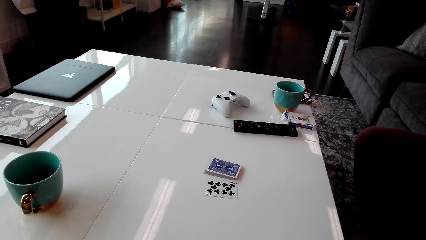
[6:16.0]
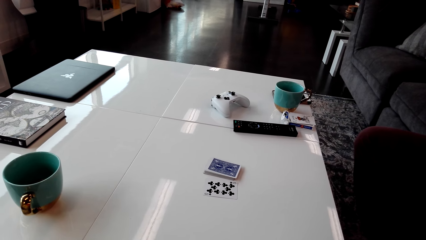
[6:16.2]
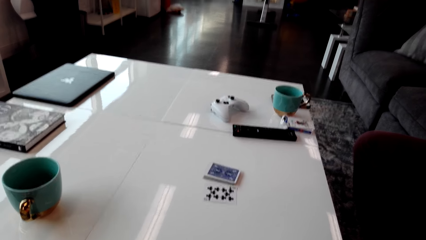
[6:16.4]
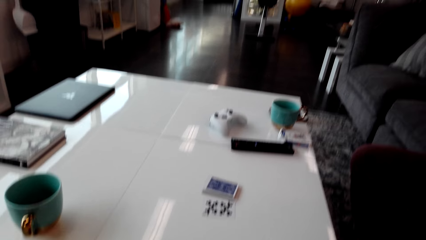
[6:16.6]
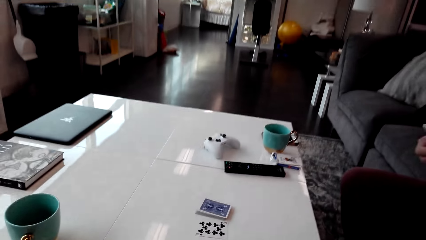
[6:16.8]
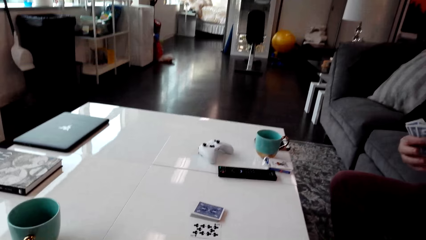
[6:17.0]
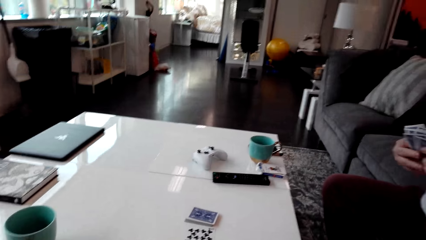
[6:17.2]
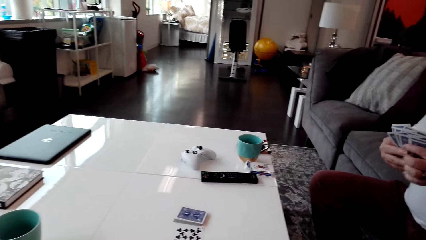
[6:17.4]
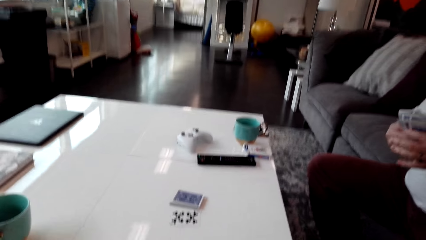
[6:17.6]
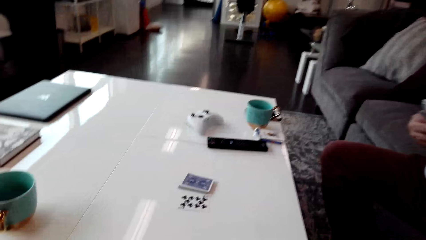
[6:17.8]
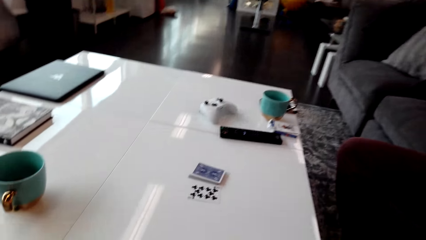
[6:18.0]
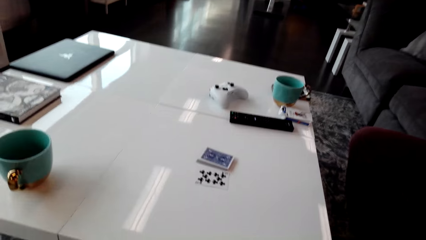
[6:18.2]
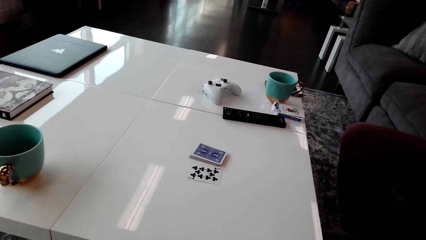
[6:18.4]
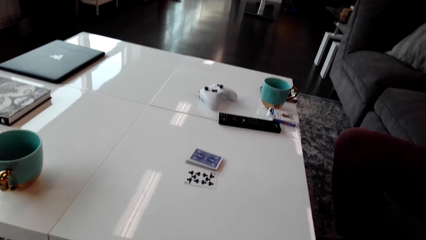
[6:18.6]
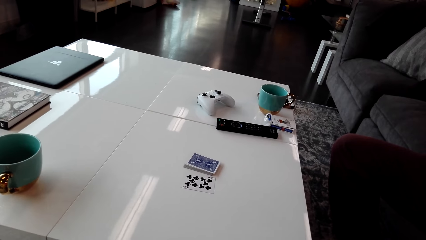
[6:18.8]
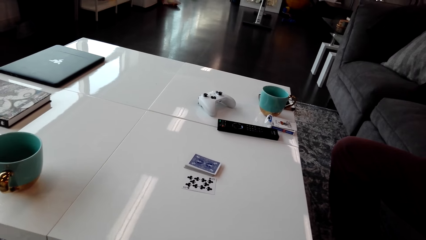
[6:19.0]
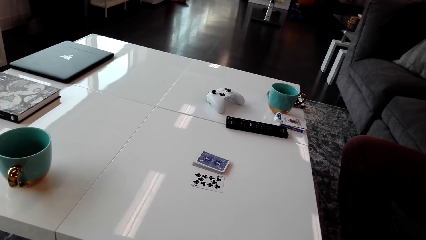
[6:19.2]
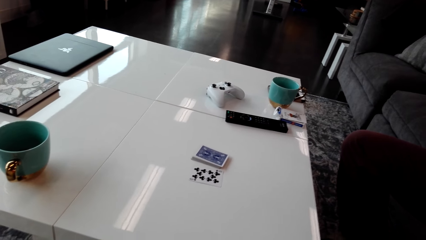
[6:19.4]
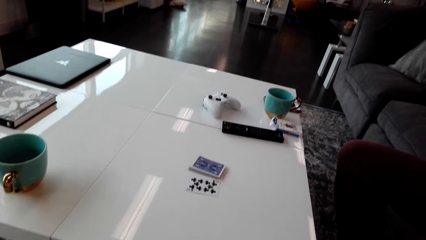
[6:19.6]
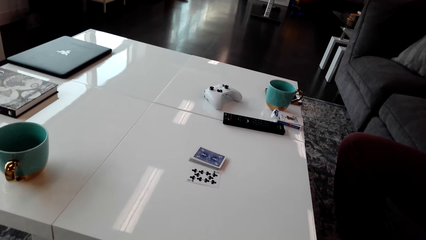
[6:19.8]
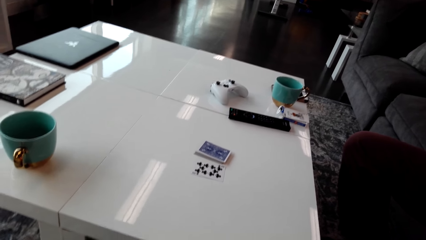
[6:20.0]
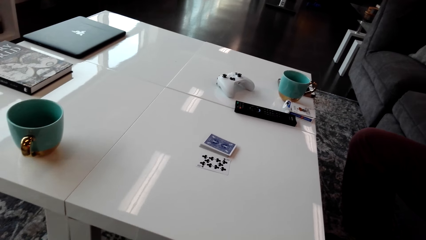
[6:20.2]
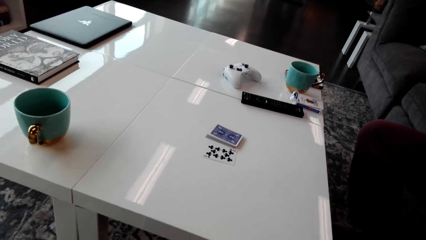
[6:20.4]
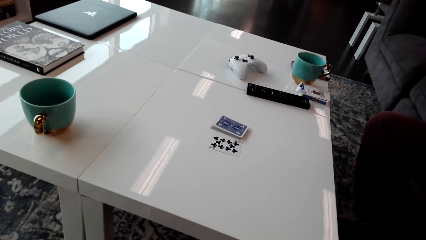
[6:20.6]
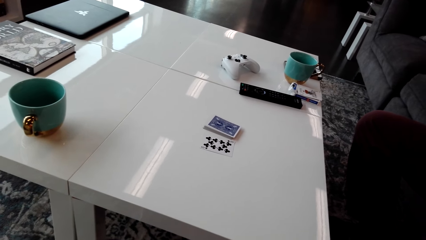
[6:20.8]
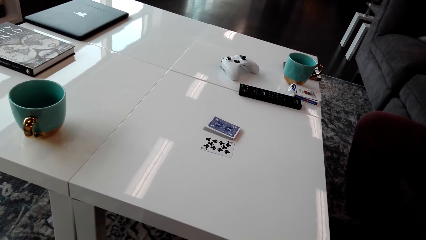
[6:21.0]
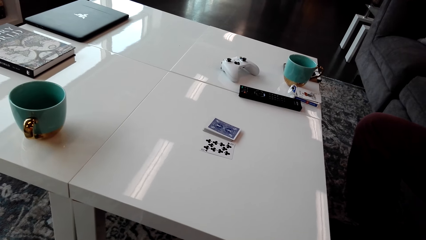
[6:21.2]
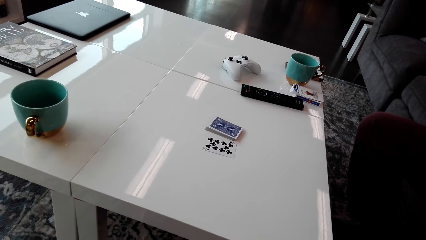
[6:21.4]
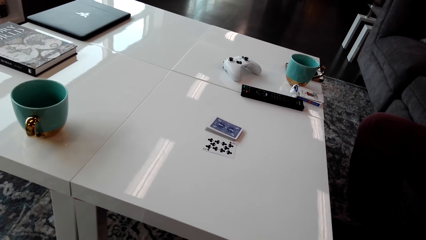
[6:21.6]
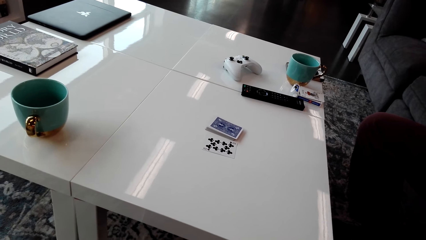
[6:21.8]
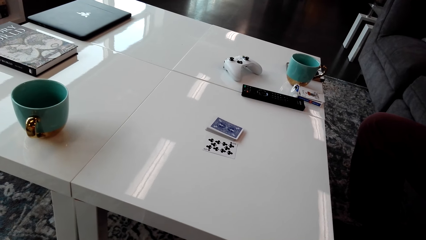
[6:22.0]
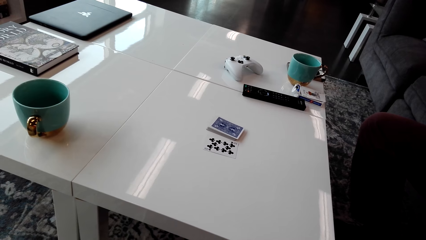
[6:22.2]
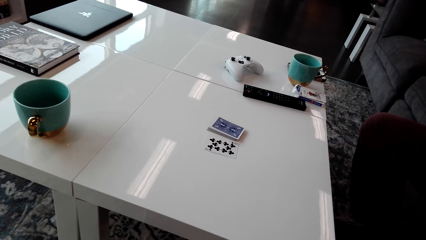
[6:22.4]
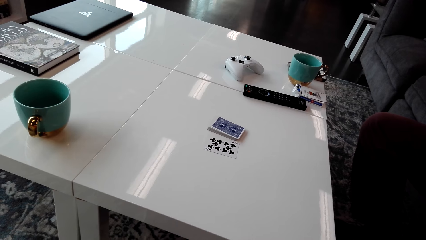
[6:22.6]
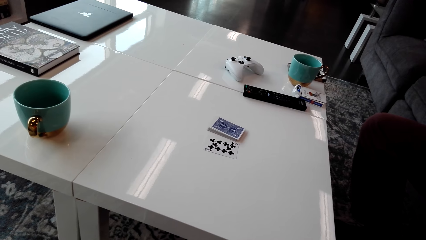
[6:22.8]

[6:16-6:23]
A man organizes his cards.

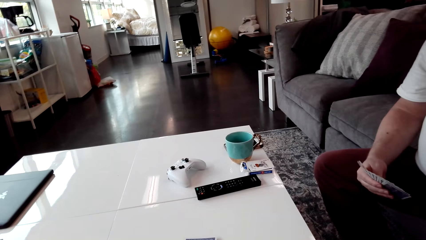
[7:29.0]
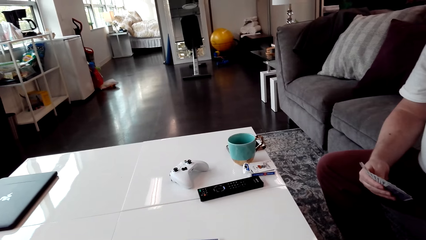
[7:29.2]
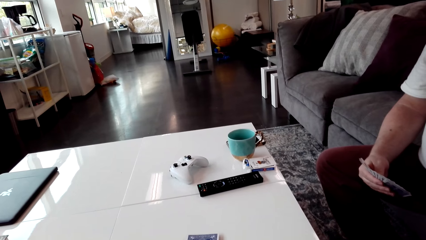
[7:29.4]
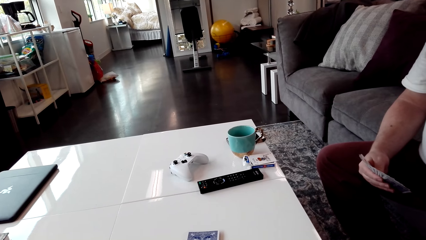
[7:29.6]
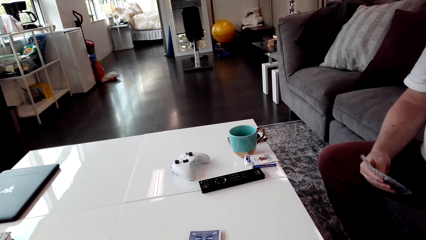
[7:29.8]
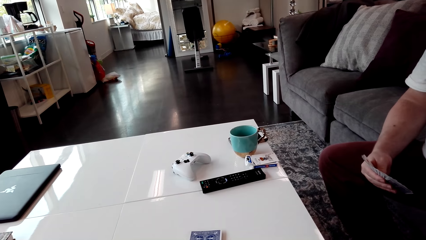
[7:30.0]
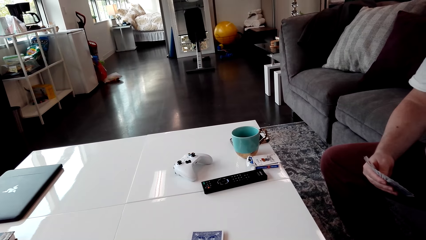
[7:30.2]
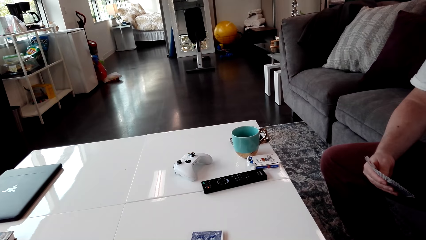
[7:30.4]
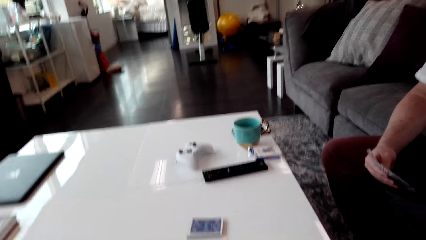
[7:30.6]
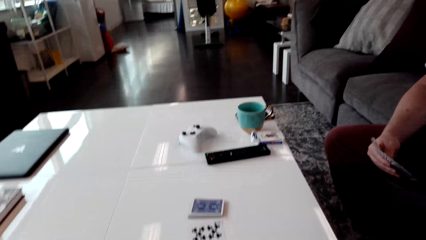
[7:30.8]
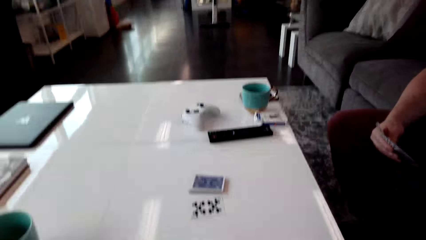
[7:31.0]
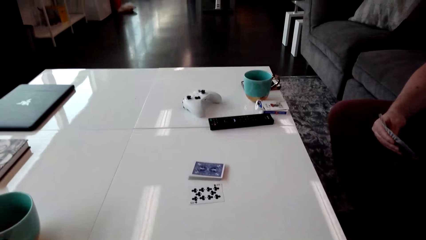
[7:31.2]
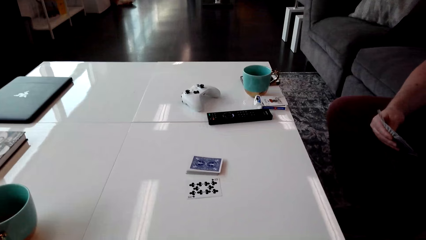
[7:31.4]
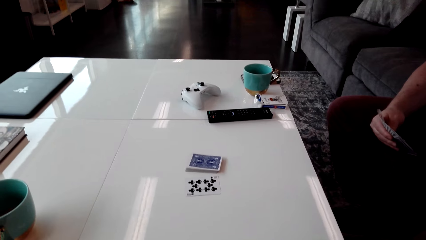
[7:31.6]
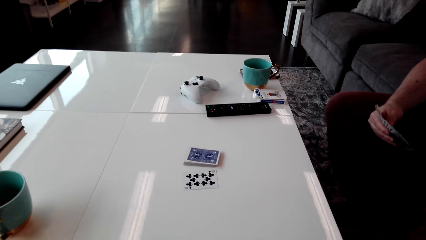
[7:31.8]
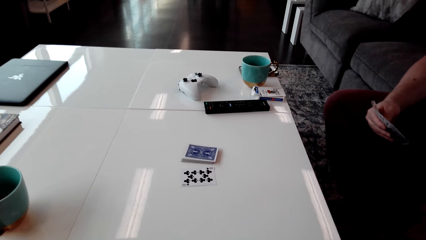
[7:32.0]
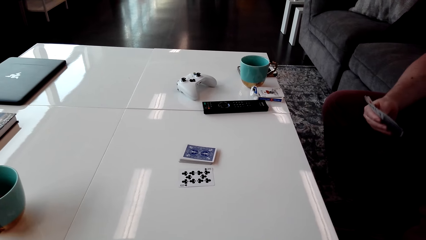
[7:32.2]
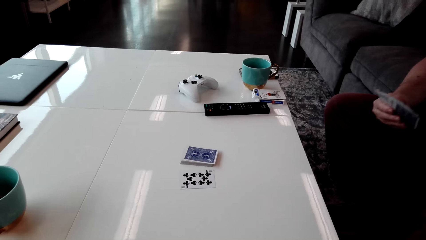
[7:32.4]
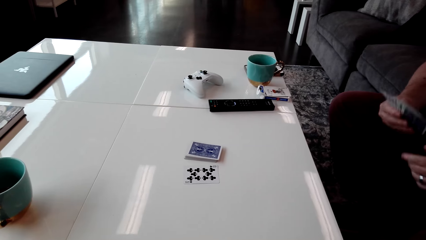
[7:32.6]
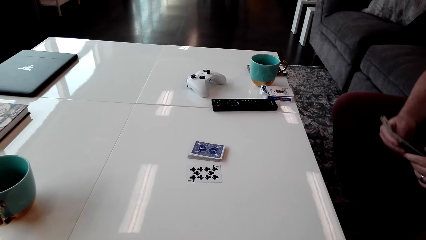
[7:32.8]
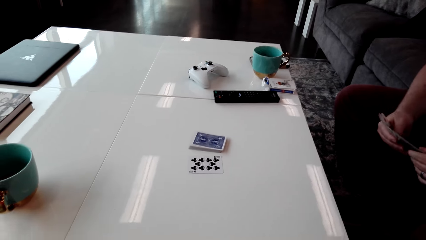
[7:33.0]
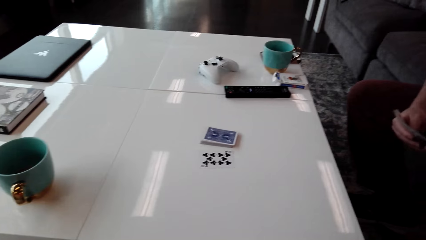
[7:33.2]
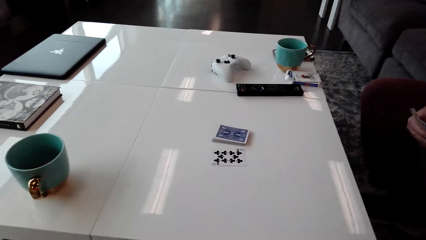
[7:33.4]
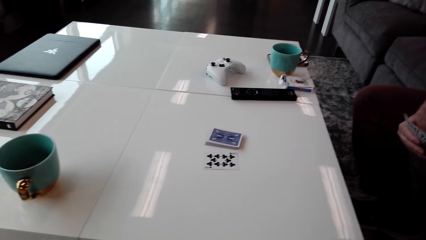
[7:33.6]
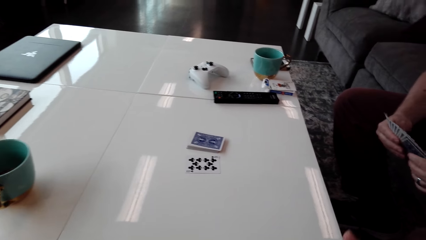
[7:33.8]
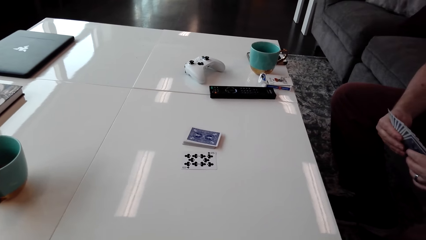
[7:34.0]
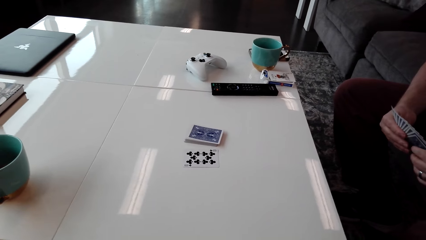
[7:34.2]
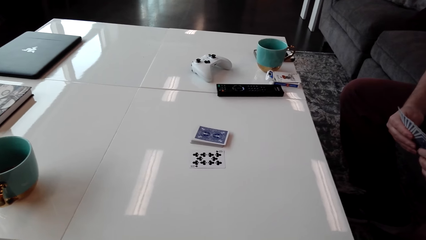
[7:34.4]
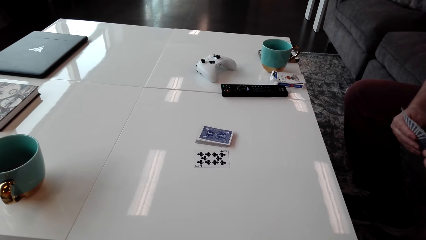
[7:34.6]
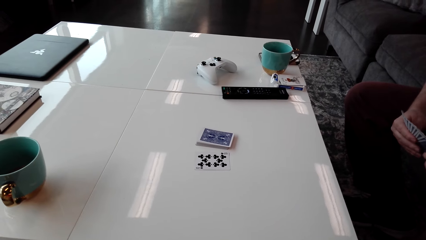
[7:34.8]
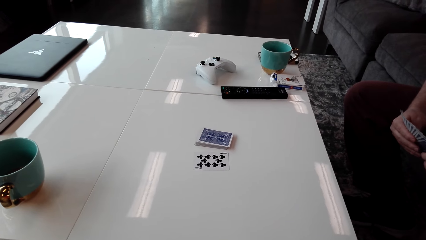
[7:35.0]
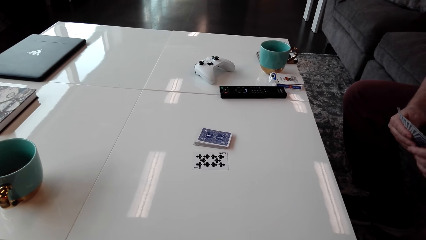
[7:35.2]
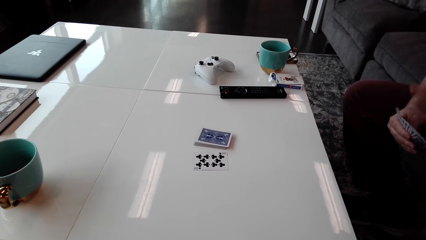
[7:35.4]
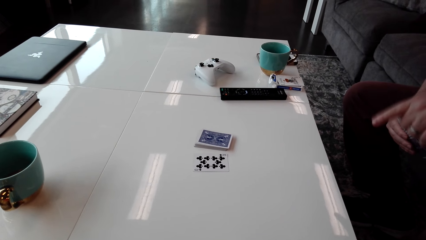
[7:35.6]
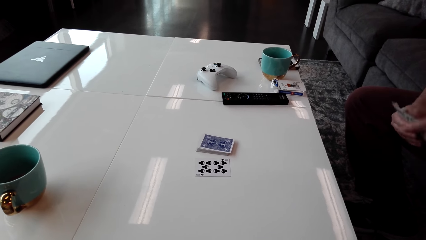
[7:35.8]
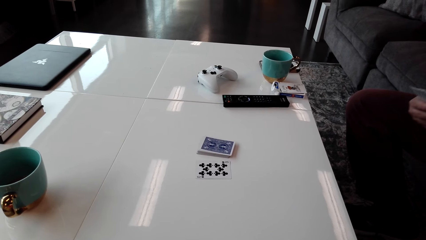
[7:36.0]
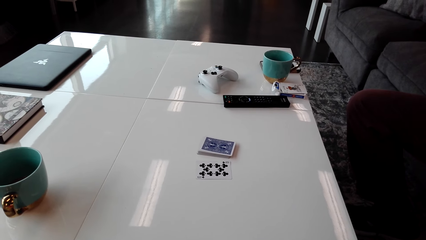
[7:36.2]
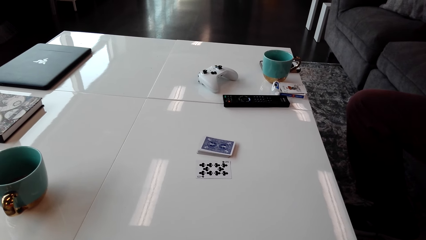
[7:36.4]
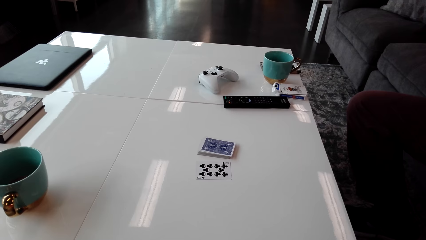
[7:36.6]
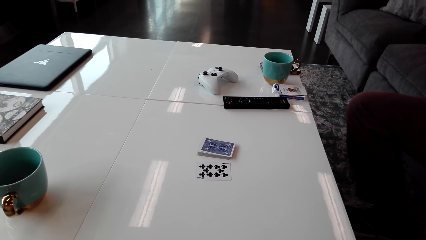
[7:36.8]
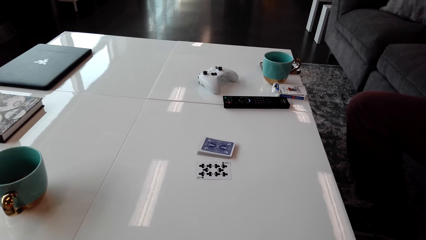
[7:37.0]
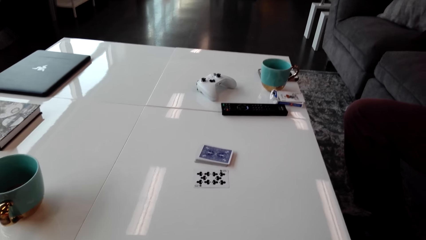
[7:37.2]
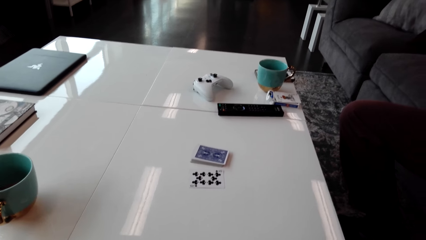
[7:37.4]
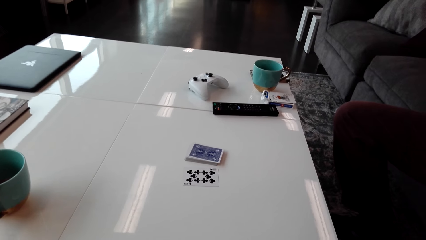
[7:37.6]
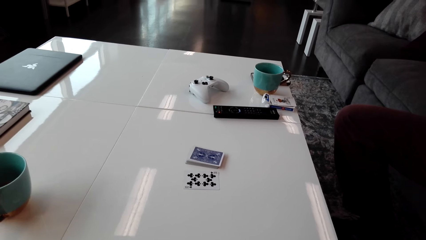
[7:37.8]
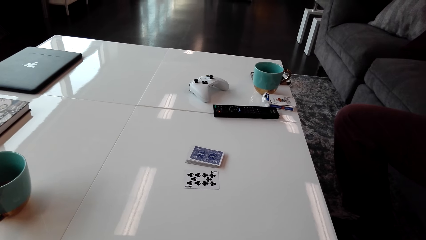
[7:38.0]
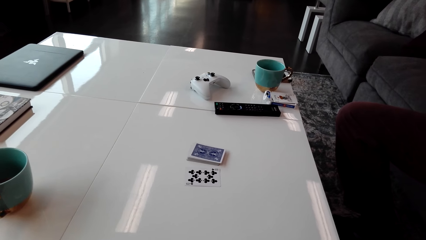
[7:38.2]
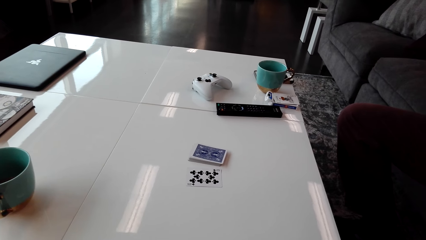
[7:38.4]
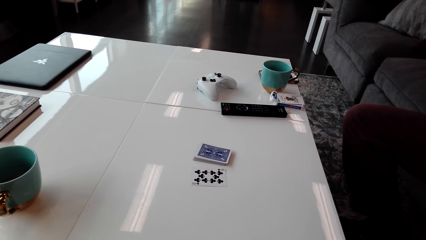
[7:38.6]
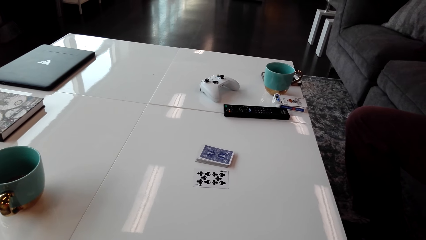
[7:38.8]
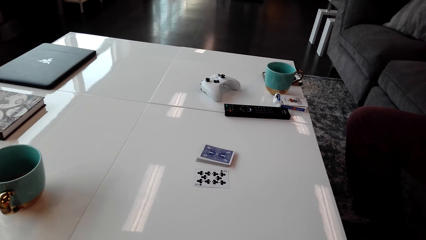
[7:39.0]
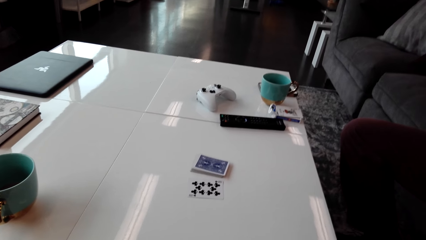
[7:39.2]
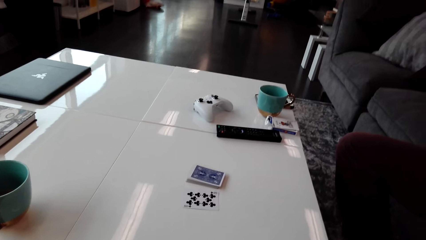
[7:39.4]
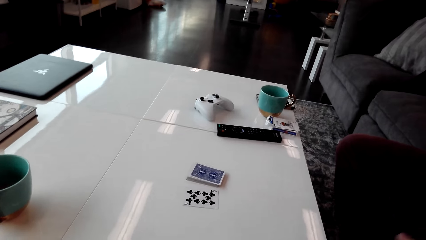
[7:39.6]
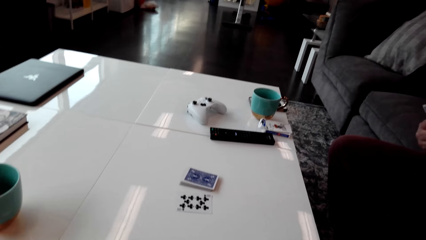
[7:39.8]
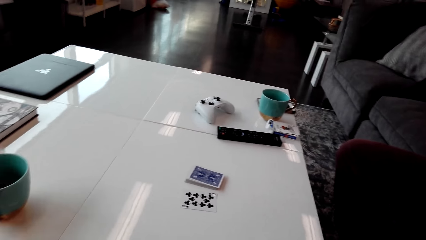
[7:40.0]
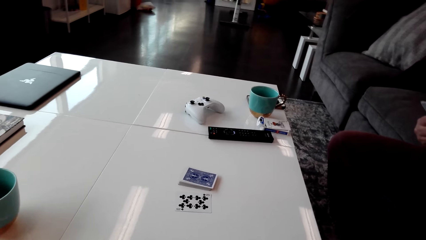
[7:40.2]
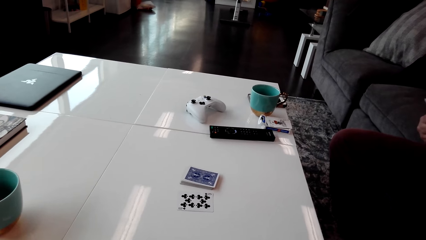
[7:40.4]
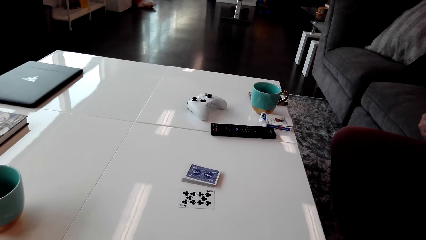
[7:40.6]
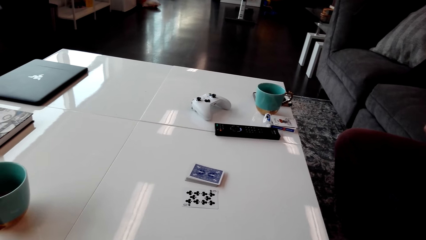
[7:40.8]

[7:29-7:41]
The camera wearer stares at the cards on the table. A person points at the cards on the table. The camera wearer stares at the cards on the table.
